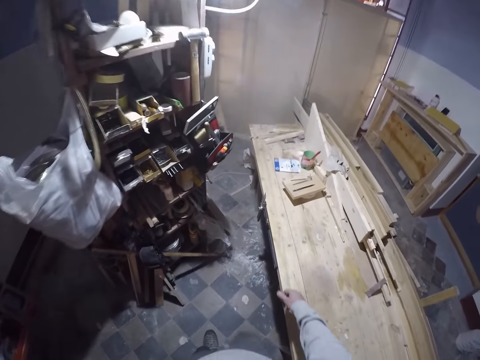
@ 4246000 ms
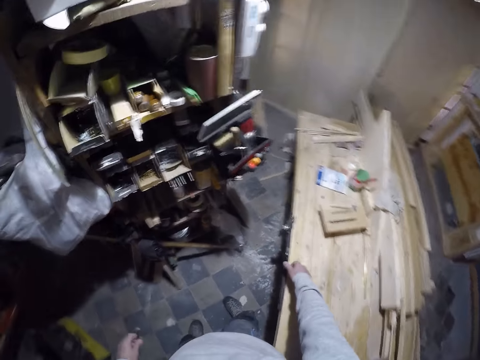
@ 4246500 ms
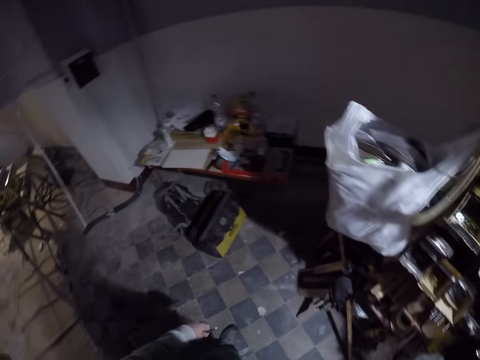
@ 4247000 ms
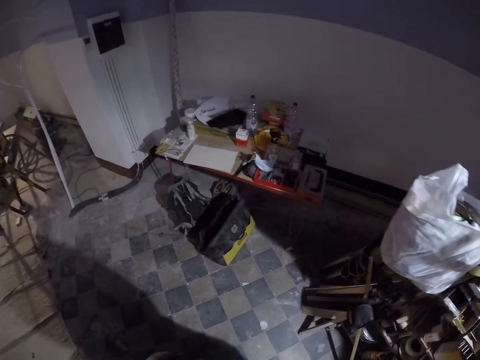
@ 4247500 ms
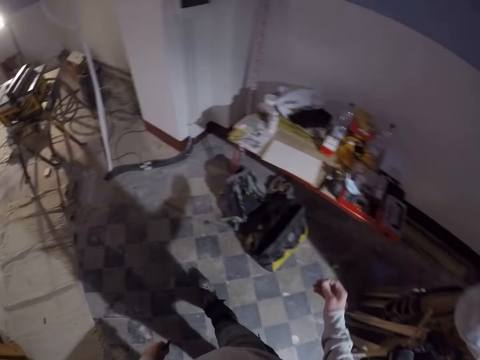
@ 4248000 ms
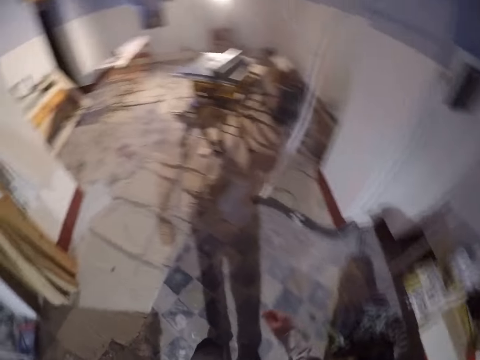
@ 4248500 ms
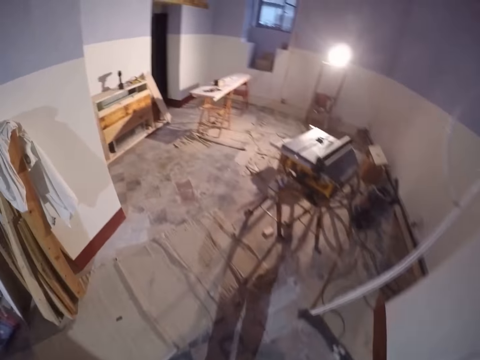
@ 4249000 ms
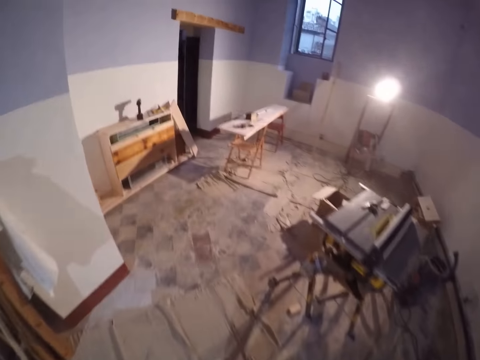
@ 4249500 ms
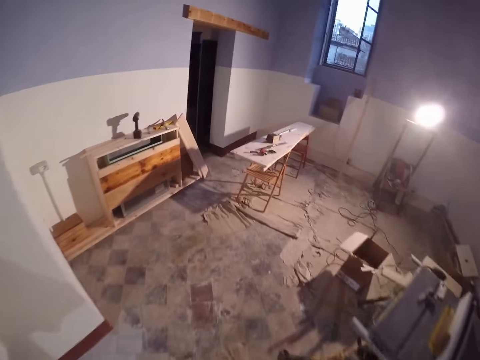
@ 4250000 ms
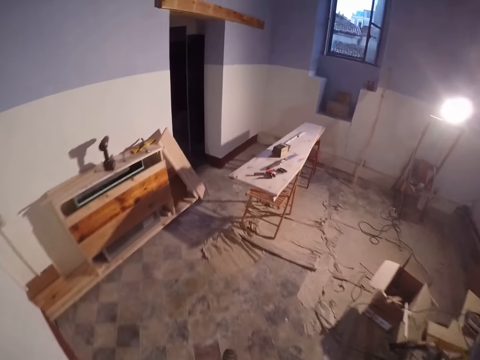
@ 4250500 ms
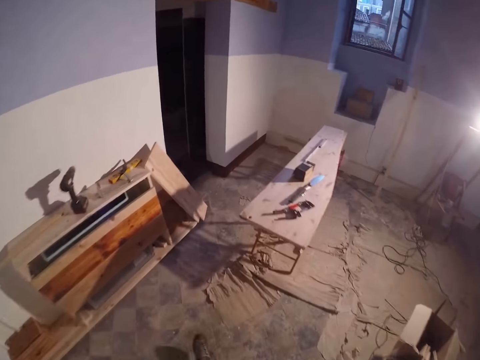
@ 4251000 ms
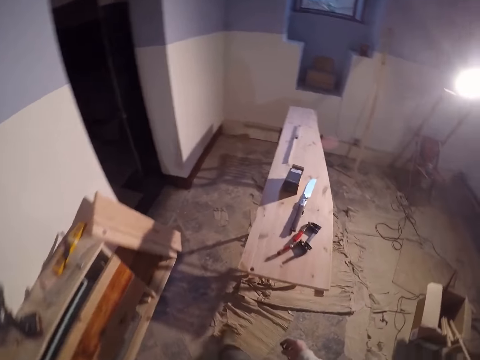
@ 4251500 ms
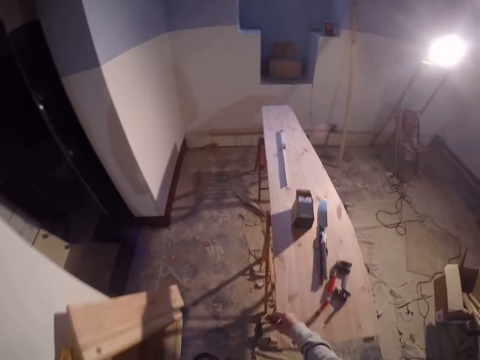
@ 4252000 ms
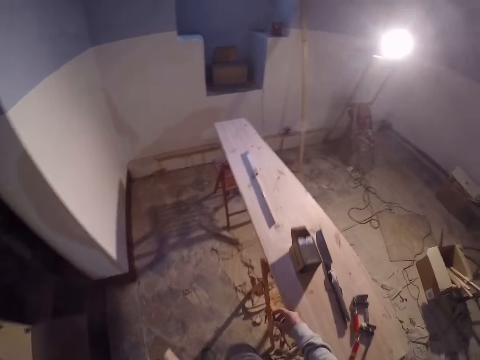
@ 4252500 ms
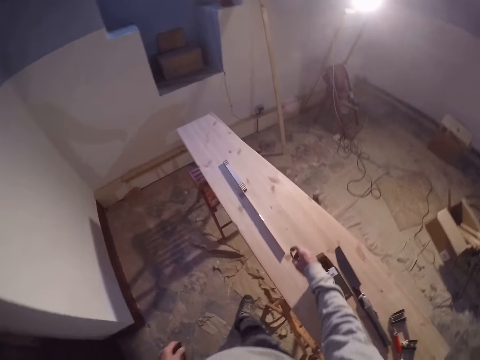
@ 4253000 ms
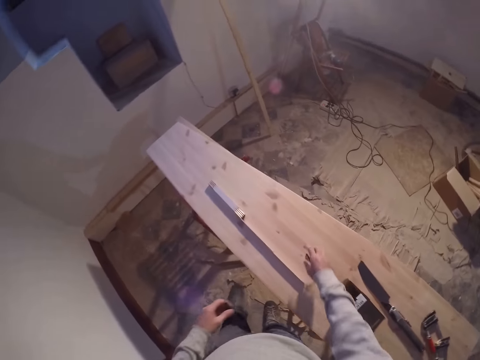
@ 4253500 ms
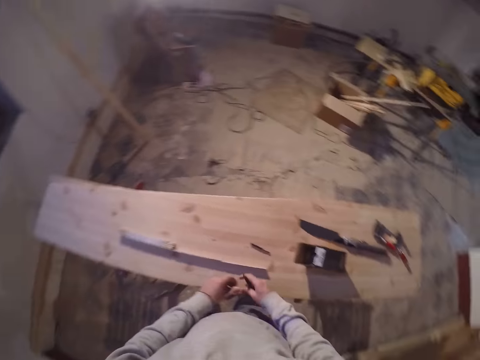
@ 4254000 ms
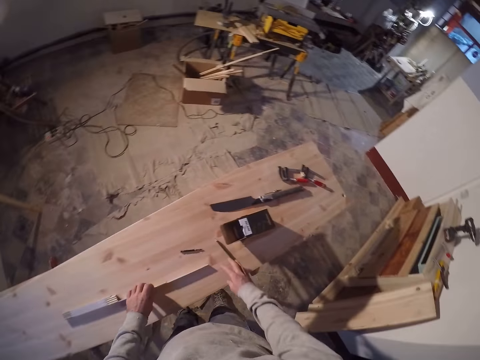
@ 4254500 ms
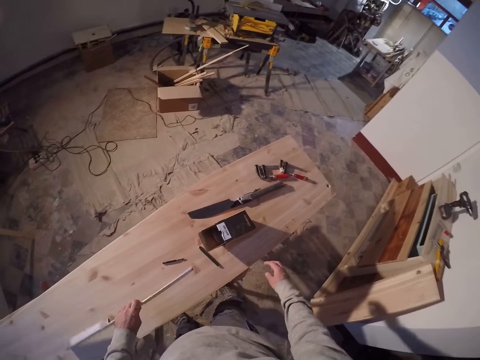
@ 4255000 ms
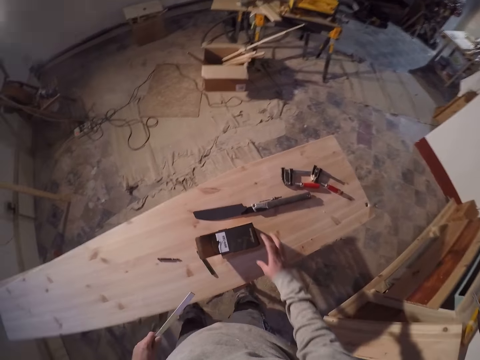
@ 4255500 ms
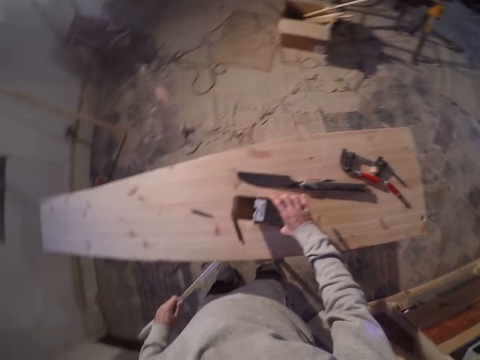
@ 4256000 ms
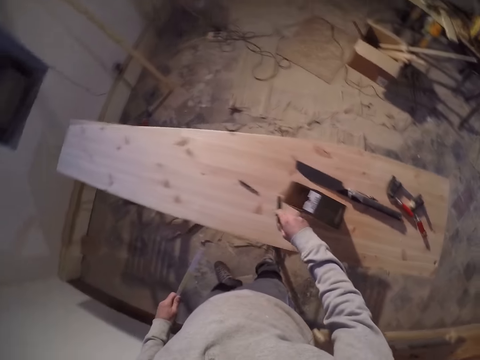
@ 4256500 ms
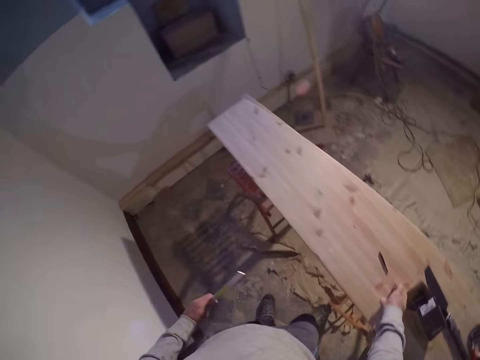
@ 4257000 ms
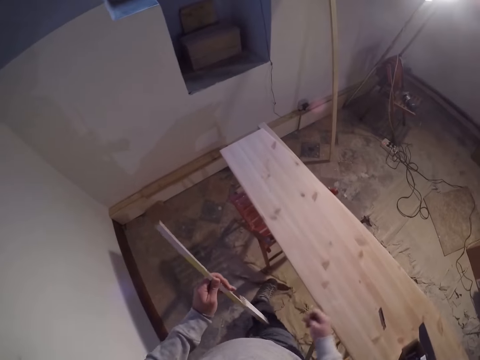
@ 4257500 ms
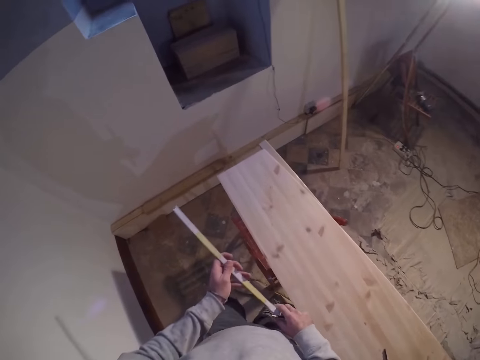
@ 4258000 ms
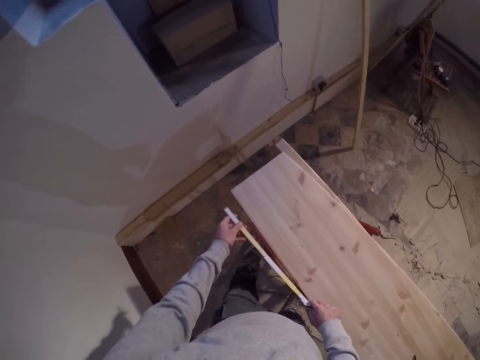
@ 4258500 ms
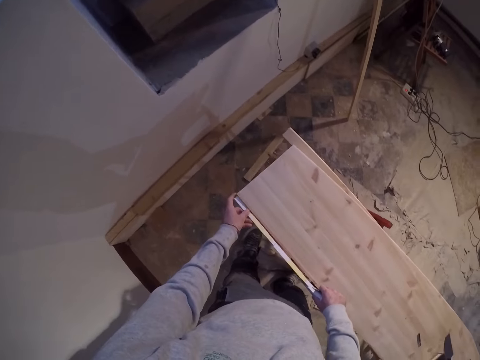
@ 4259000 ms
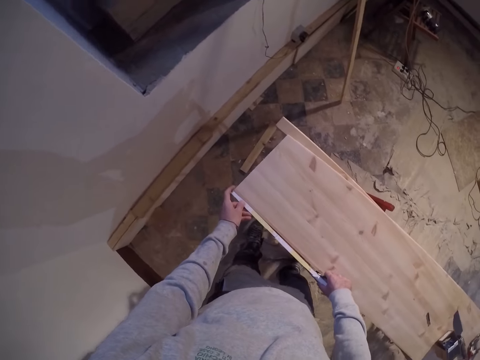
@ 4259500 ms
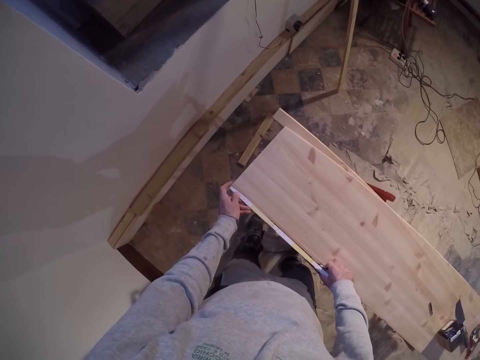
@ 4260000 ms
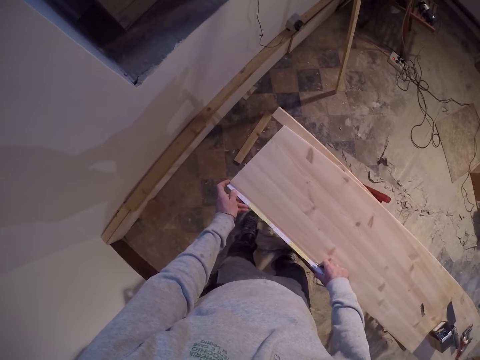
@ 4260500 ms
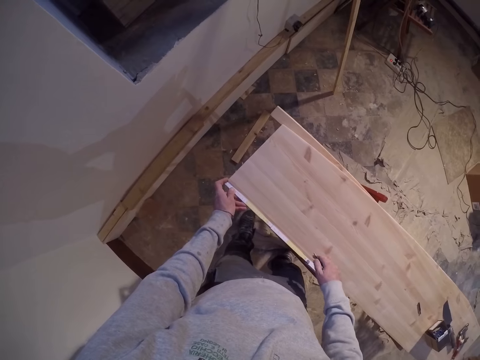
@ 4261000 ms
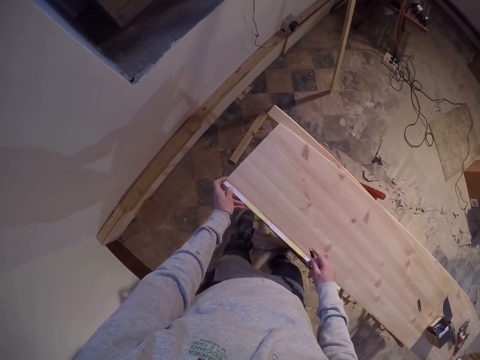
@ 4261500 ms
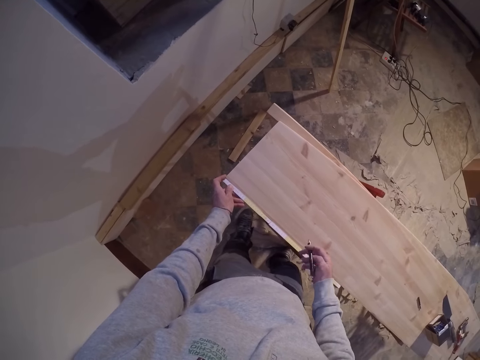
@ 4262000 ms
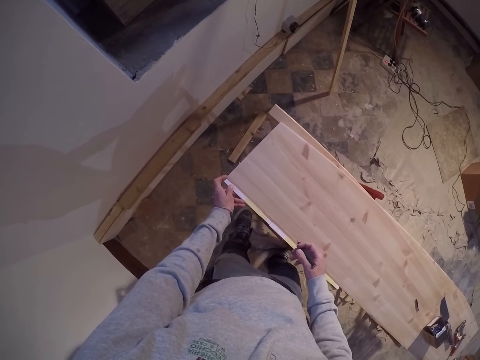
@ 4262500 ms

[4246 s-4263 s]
The camera wearer drops the drill bit on the board with his right hand. He drops a pencil on the board with his right hand. He picks up a measuring ruler or piece of wood from the board with his left hand. He shifts the container on the board with his right hand. He picks a carton. He picks up the pencil from the board with his right hand. He holds the piece of wood. He places the measuring ruler by the edge of the board with both hands. He measures the table with the piece of wood.

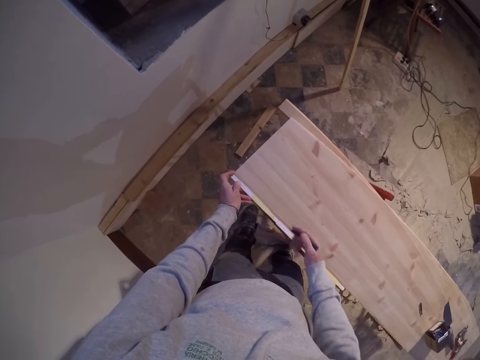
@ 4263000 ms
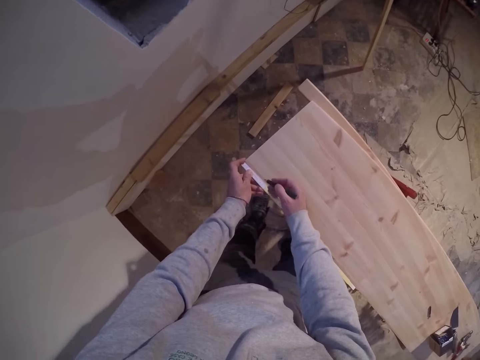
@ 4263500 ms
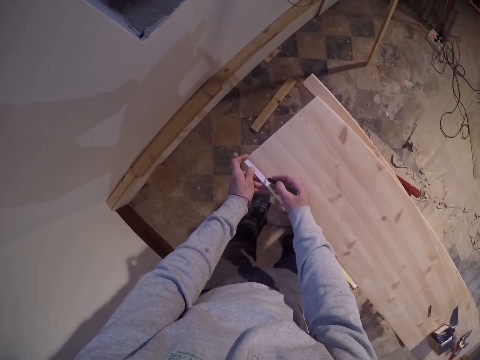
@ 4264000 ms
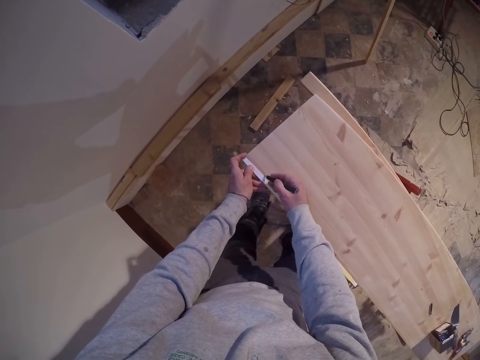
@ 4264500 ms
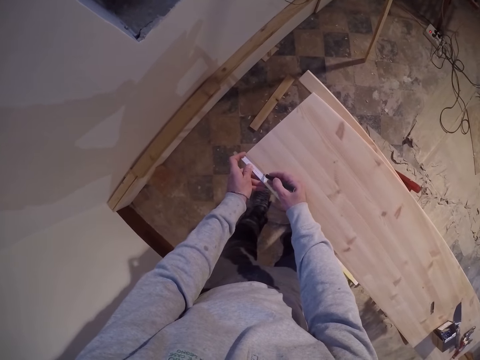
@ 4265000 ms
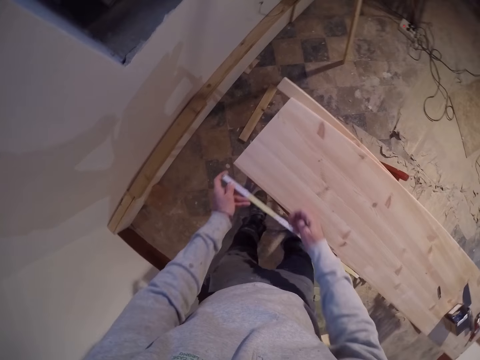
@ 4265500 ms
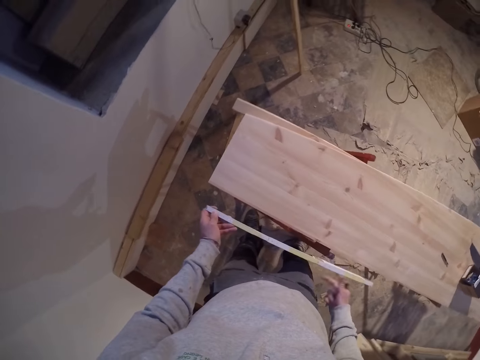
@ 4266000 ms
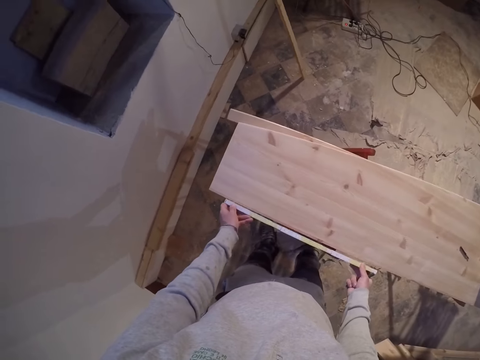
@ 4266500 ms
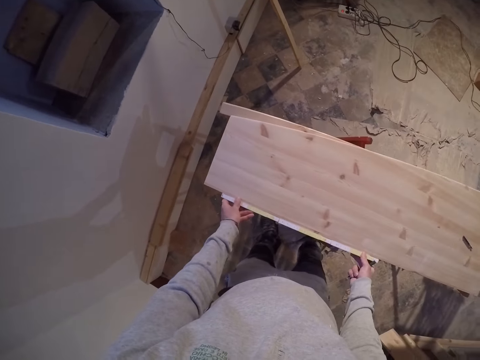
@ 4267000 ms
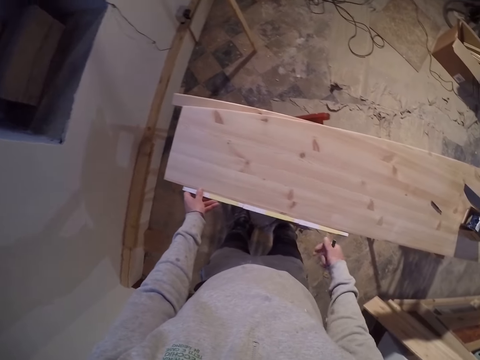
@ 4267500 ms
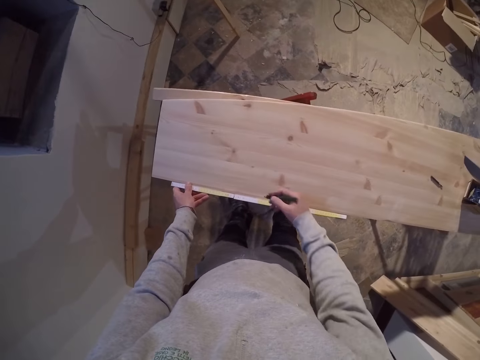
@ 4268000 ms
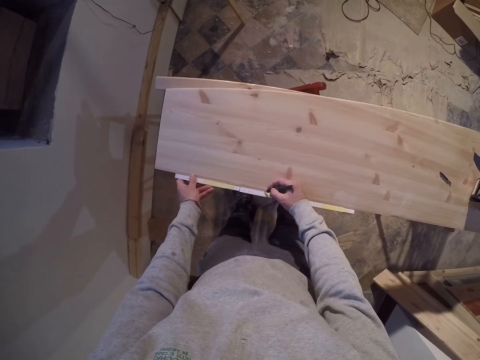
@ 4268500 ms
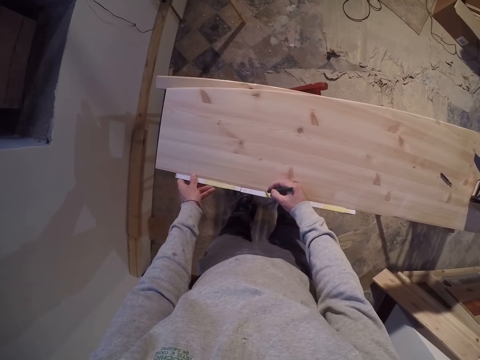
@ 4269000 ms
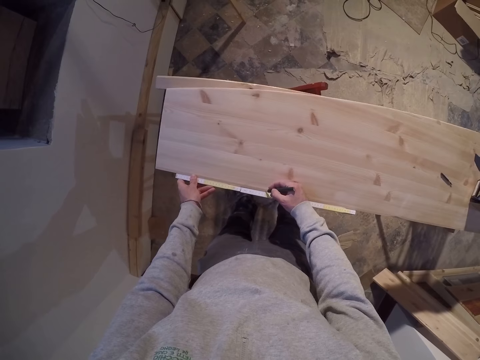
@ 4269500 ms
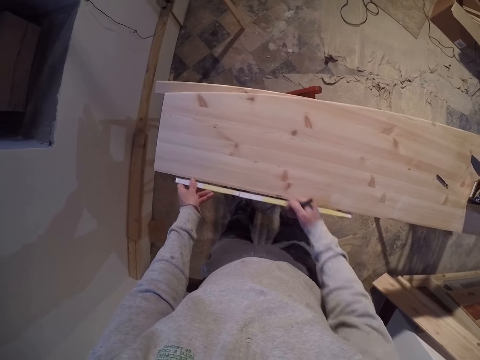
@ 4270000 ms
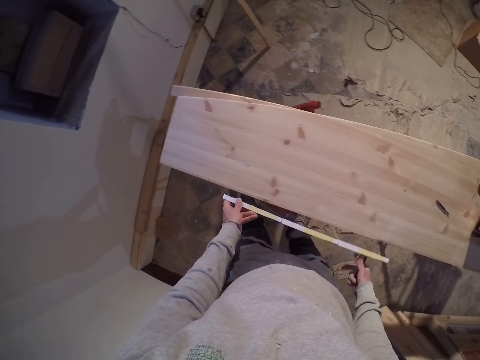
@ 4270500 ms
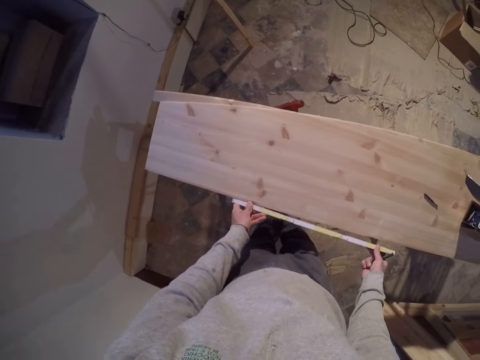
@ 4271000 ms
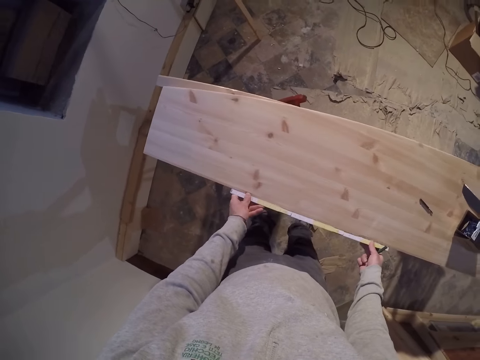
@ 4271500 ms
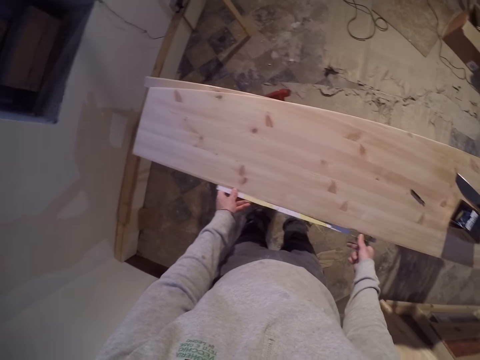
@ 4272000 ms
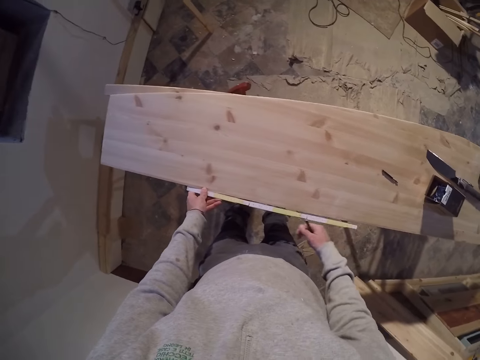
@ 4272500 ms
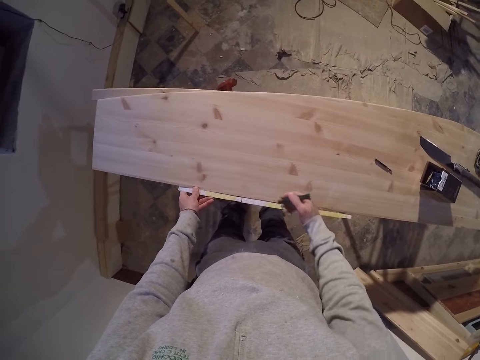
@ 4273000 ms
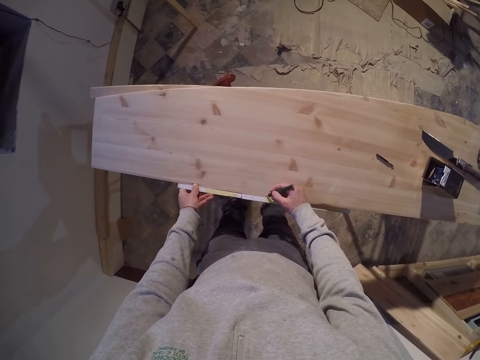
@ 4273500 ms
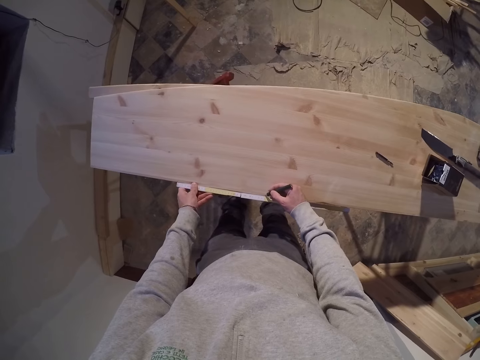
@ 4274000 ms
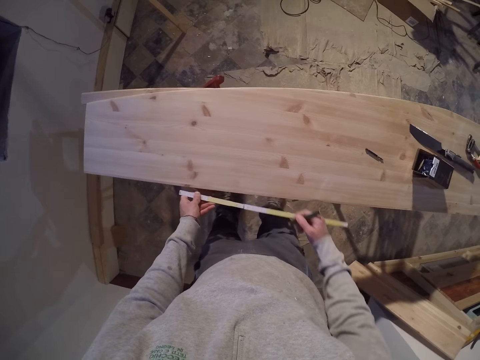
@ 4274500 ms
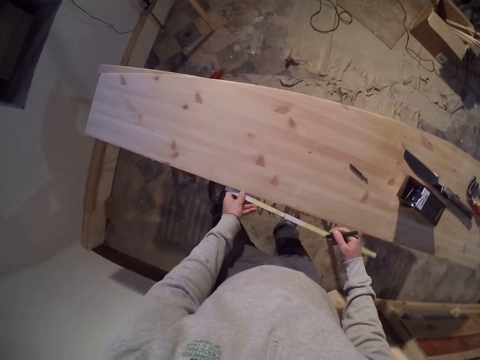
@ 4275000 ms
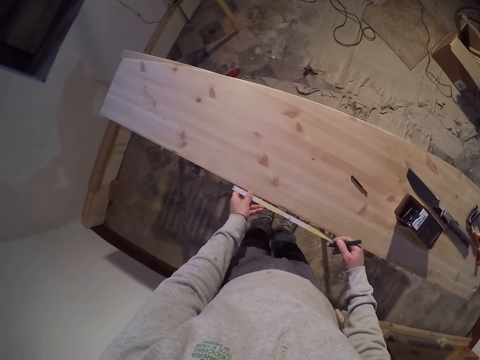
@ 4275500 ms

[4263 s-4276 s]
The camera wearer marks the edge of the board or wood with the pencil in his right hand. He makes marks on the wood. He measures the table. He makes marks on the wood.
